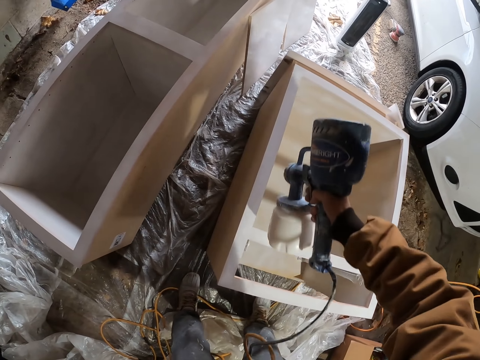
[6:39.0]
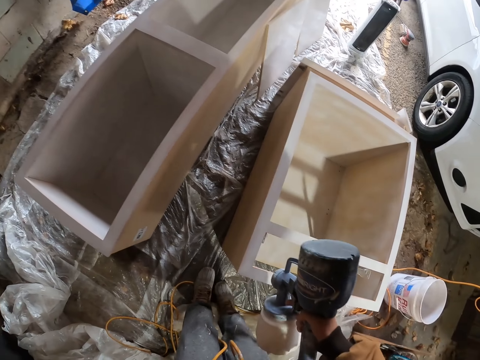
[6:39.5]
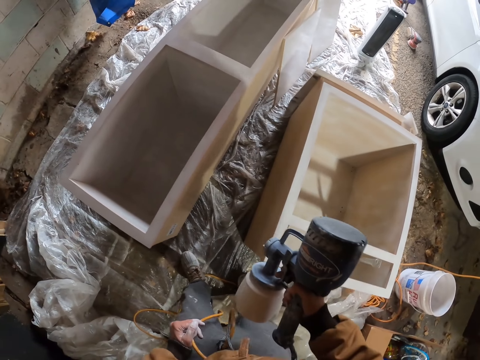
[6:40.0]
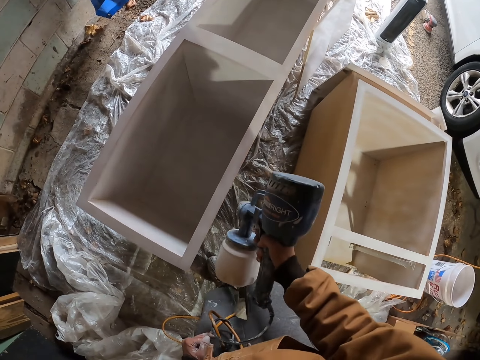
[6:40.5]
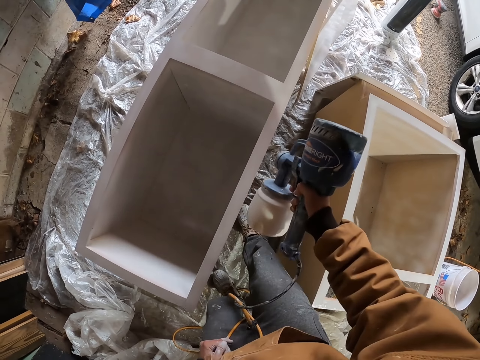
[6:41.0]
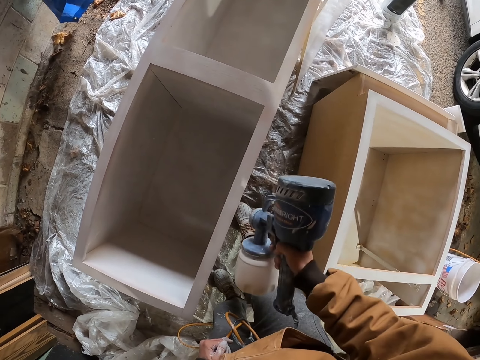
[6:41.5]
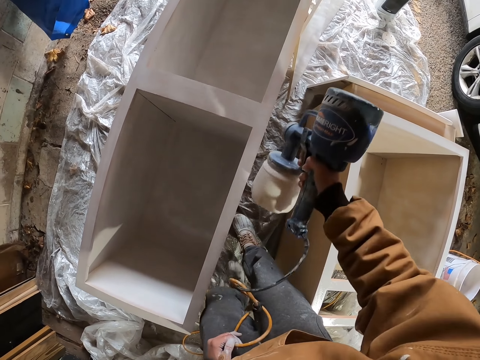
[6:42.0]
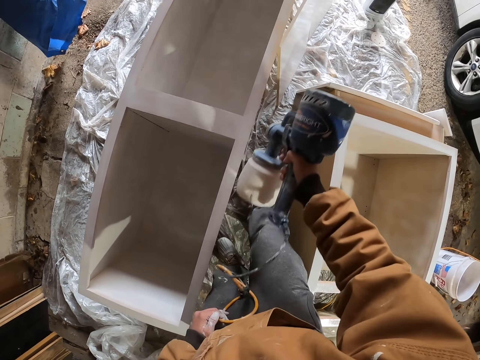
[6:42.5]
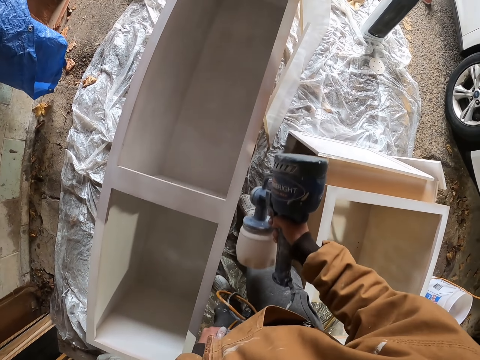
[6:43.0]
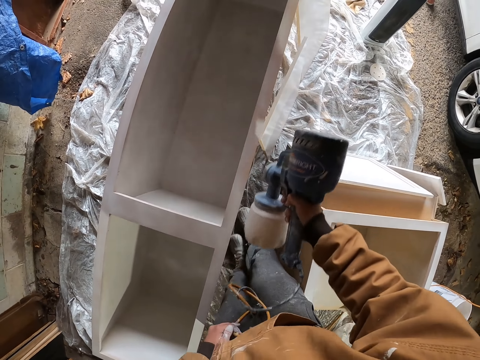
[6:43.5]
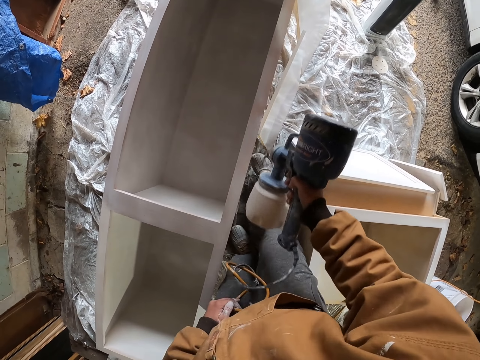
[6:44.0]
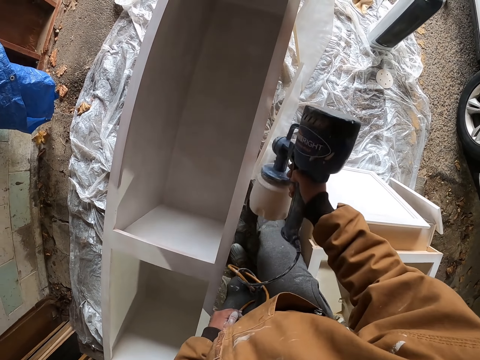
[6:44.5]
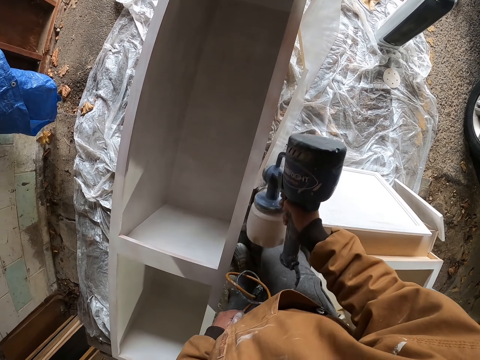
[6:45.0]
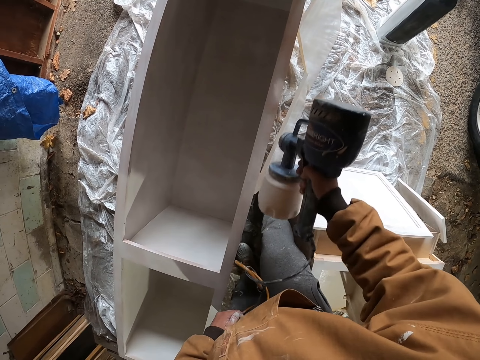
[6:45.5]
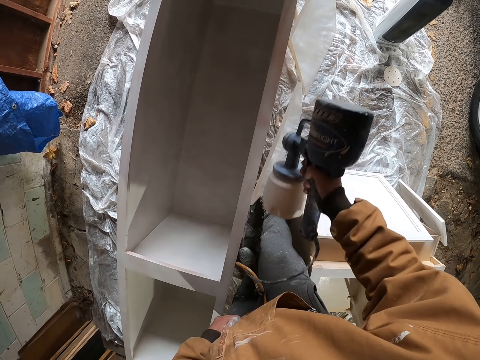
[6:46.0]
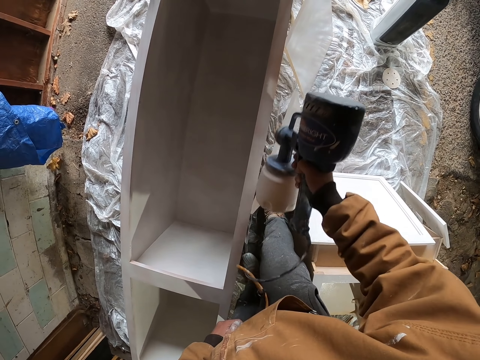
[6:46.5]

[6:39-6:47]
The camera wearer sprays paint on the upper lumbers of the big wooden box with a paint spray gun.

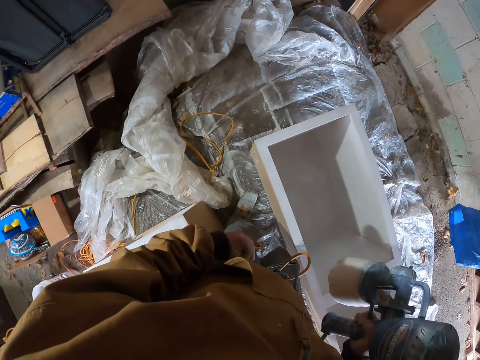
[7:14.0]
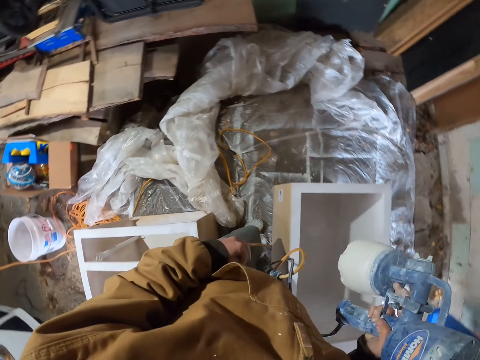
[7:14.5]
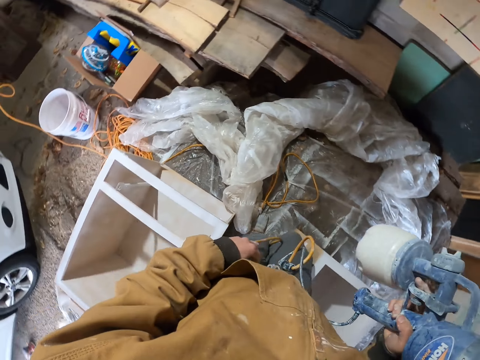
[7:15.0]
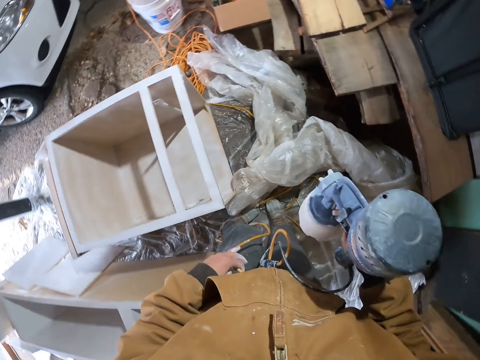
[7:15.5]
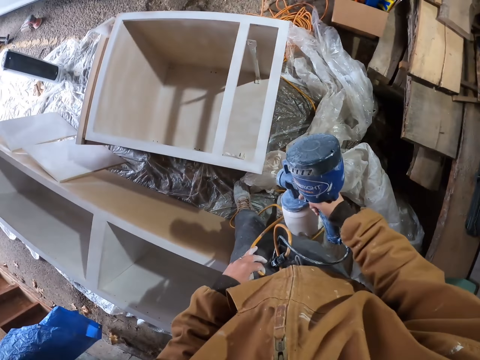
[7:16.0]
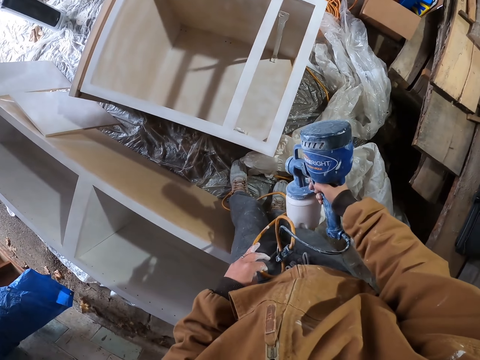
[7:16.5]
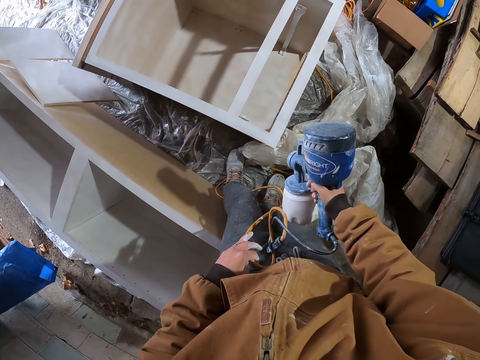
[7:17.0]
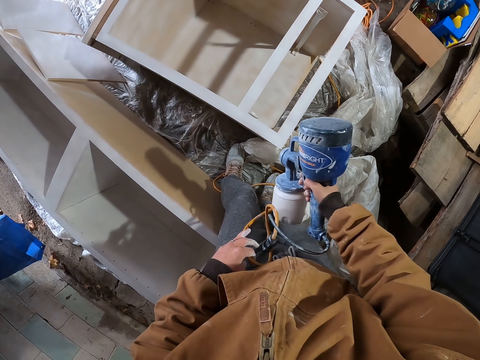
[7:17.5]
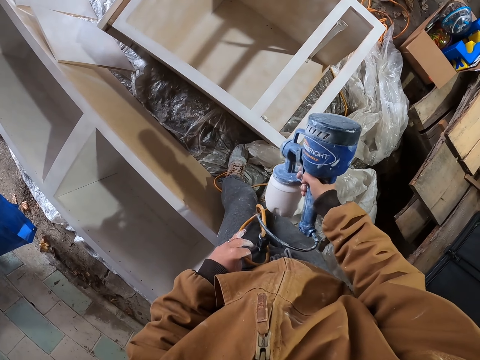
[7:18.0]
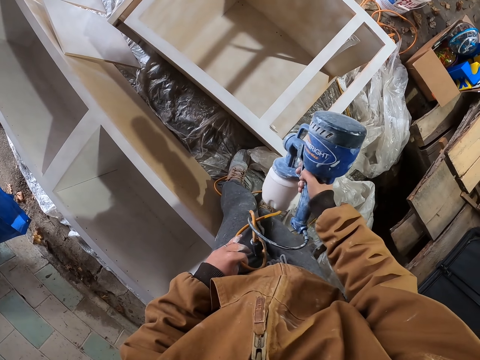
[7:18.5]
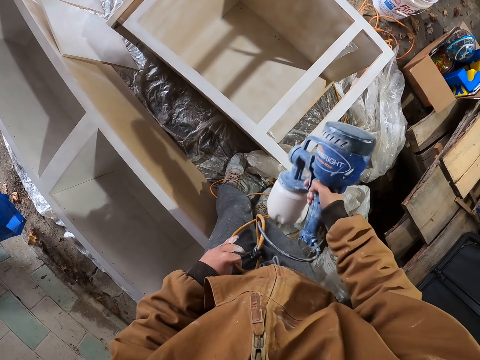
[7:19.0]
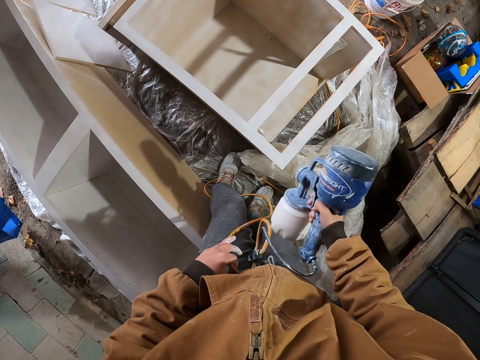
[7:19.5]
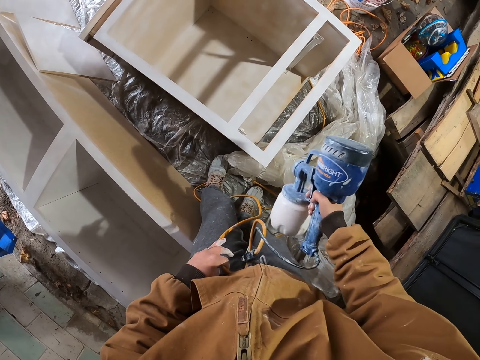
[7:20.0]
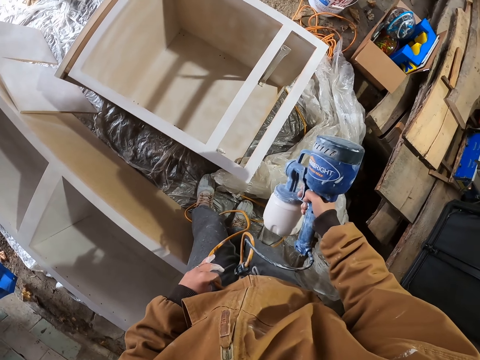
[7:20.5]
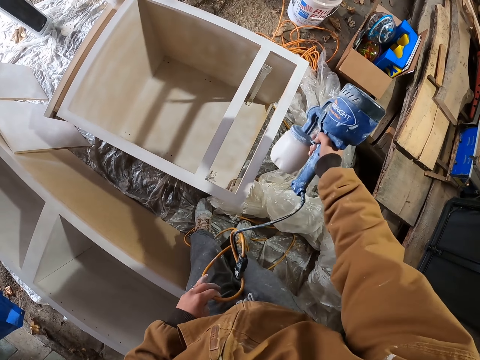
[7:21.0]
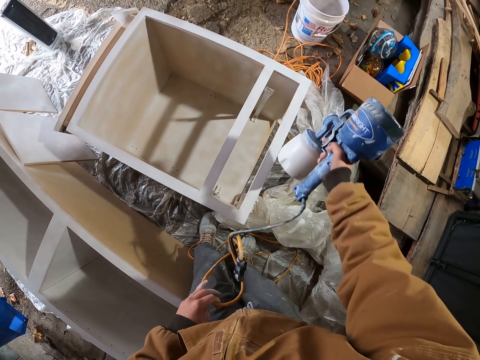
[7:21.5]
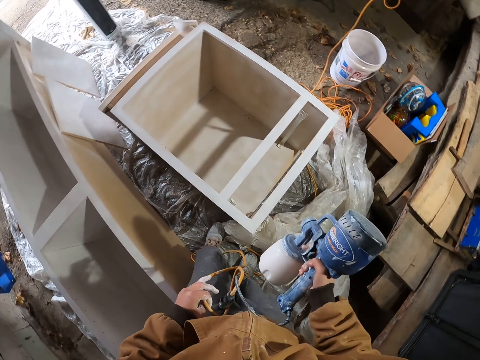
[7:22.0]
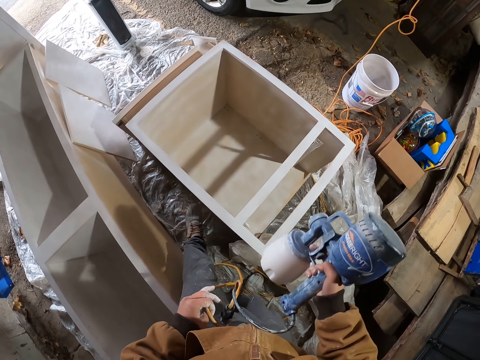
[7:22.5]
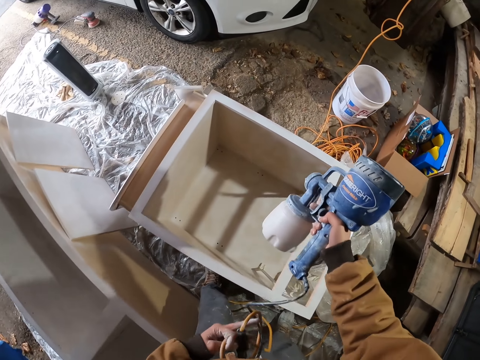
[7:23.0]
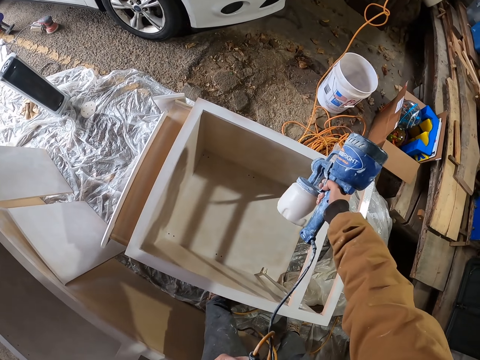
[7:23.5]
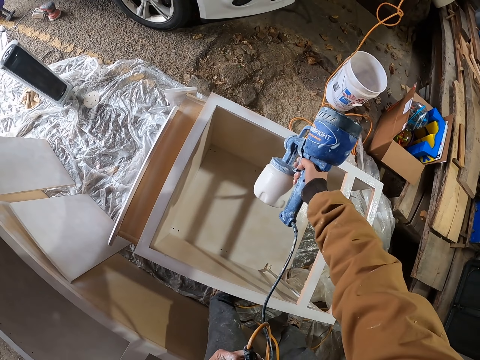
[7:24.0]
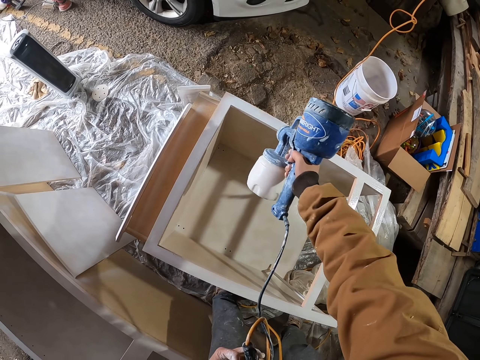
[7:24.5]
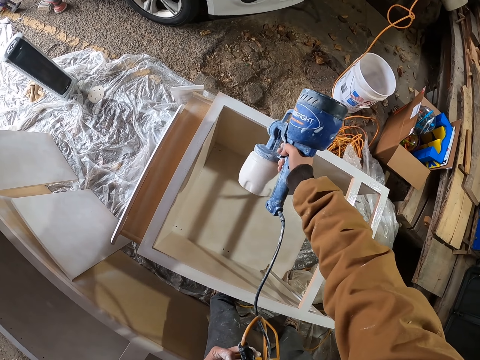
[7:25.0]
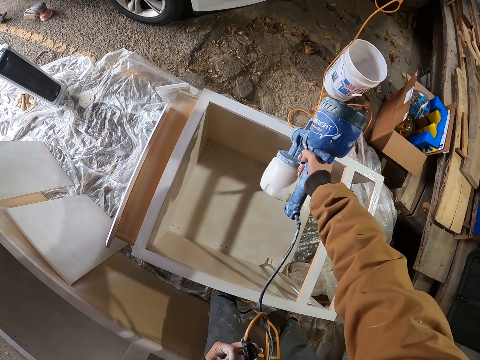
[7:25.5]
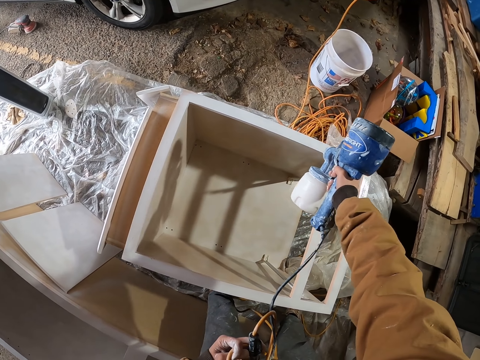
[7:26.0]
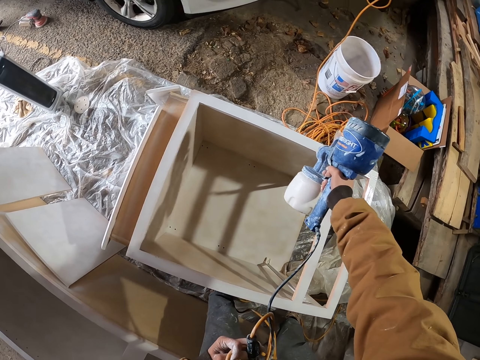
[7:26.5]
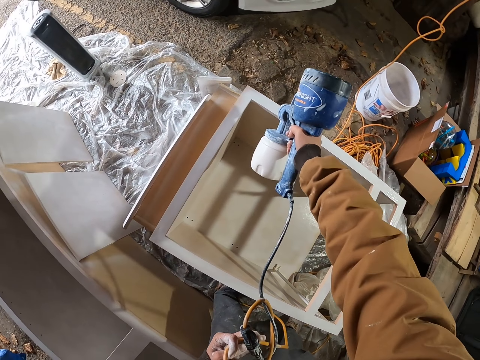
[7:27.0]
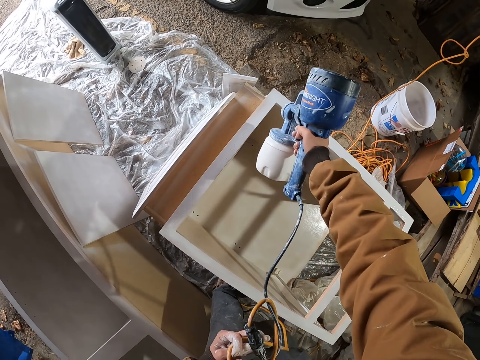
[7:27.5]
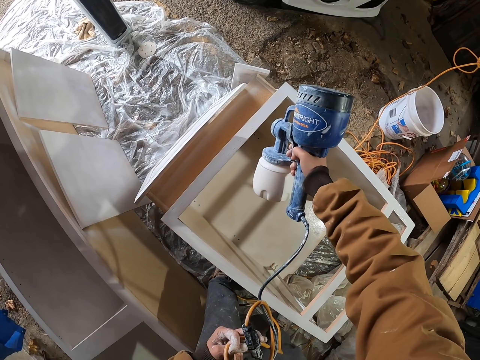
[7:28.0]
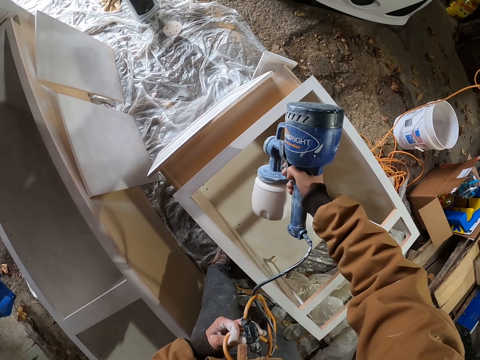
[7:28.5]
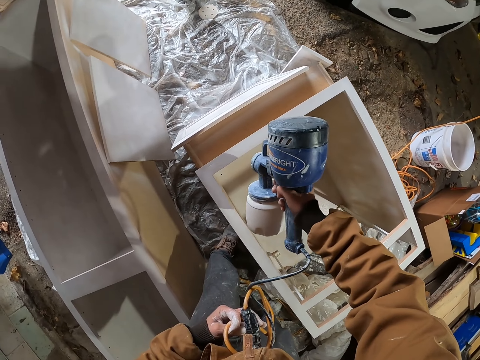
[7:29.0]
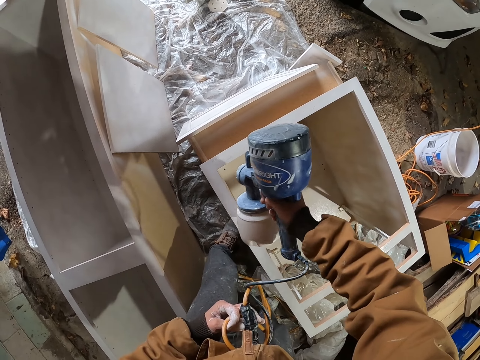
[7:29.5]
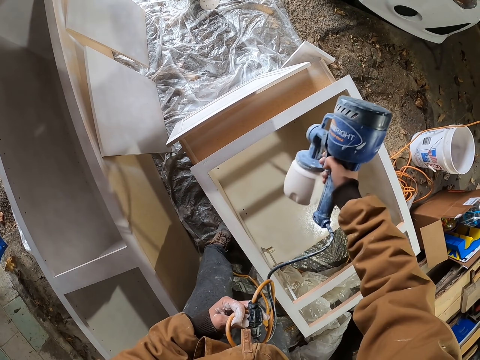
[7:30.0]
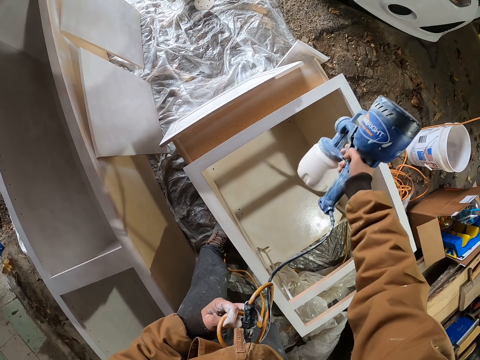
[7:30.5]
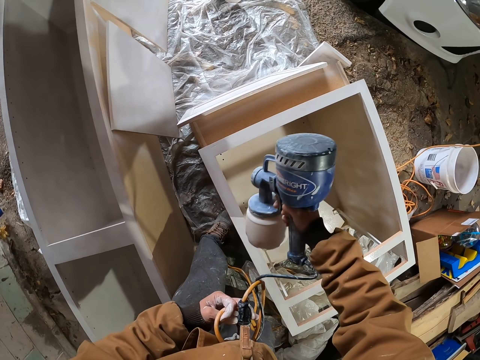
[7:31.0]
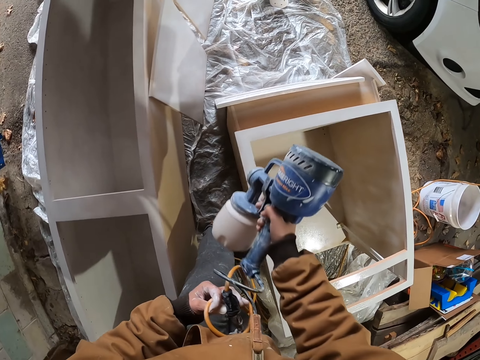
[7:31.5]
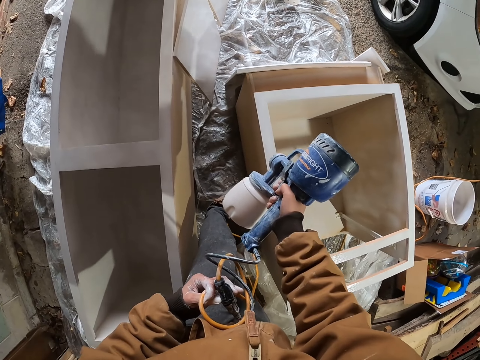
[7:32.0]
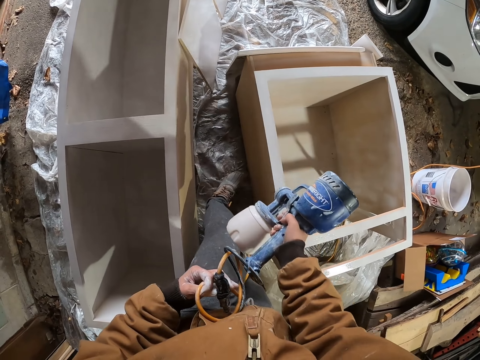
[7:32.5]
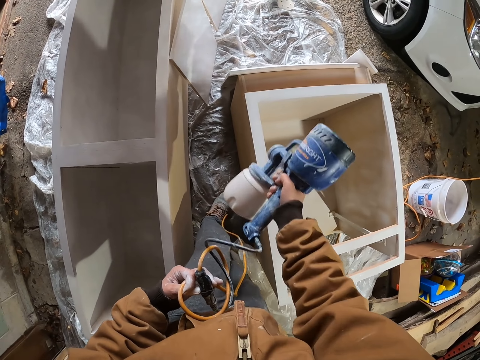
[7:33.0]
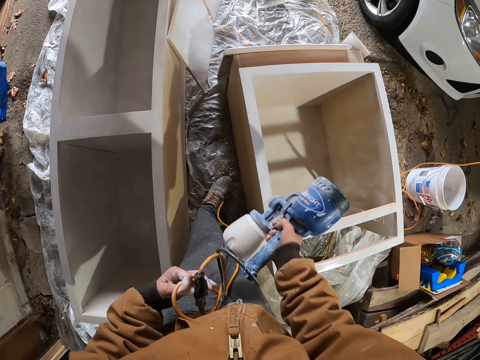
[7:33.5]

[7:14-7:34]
The camera wearer turns left. They spray paint on the upper lumbers of the wooden box with a paint spray gun.
